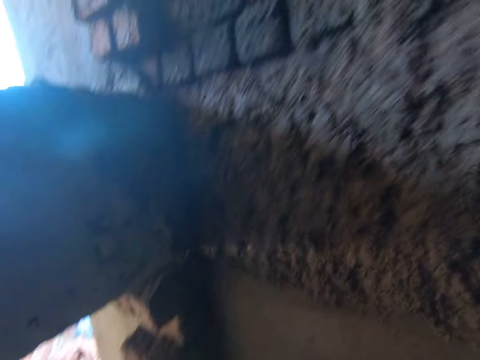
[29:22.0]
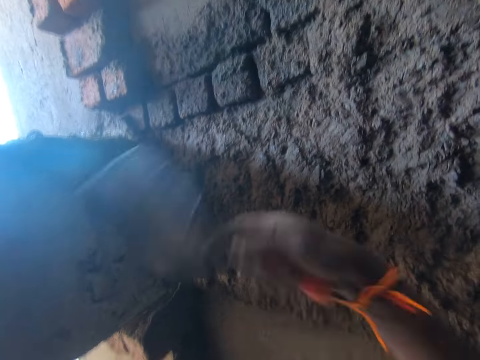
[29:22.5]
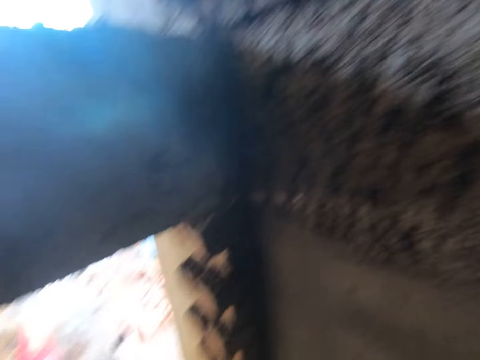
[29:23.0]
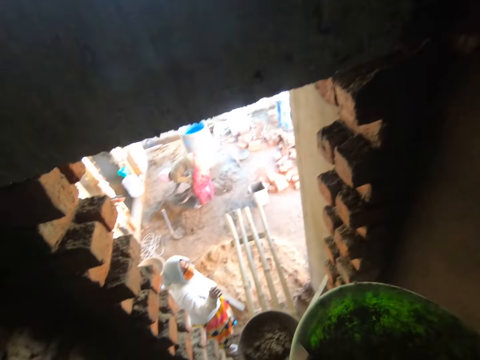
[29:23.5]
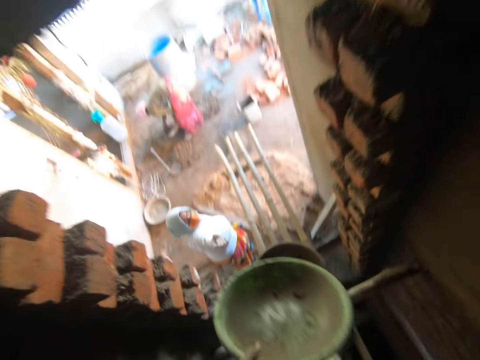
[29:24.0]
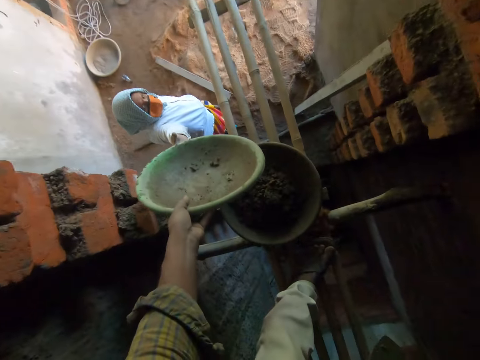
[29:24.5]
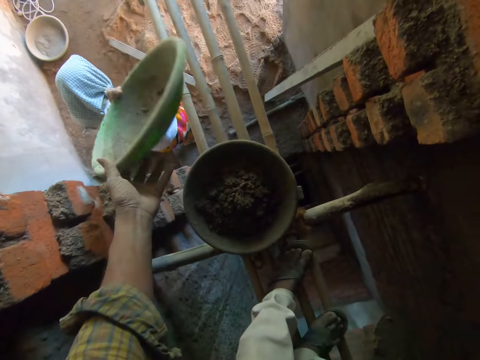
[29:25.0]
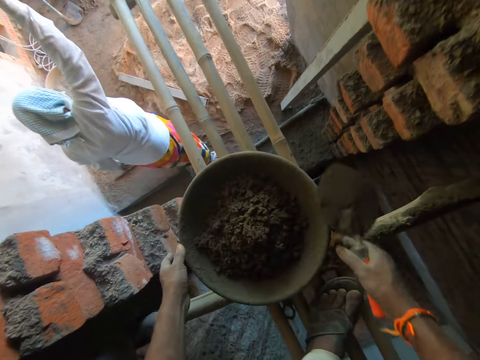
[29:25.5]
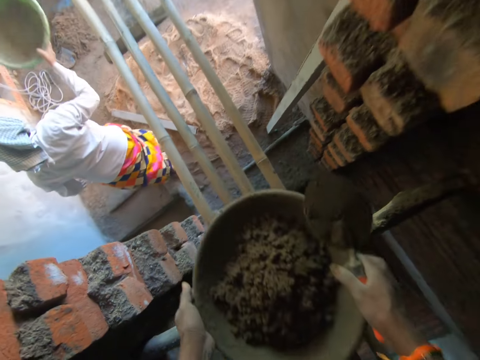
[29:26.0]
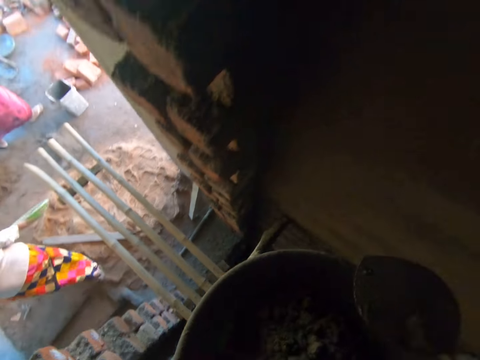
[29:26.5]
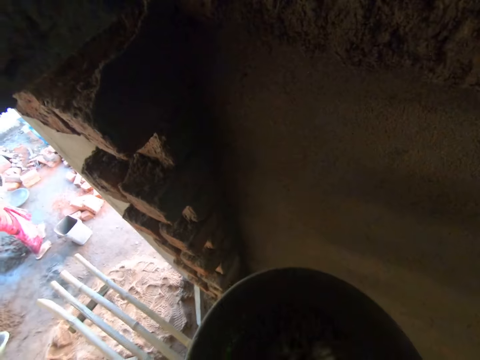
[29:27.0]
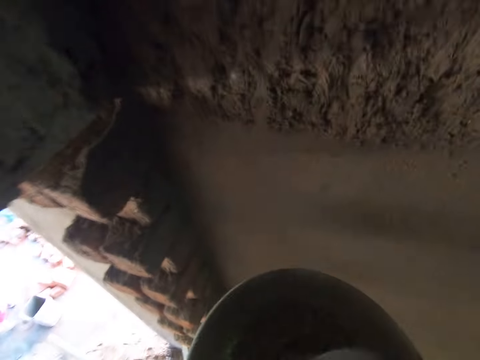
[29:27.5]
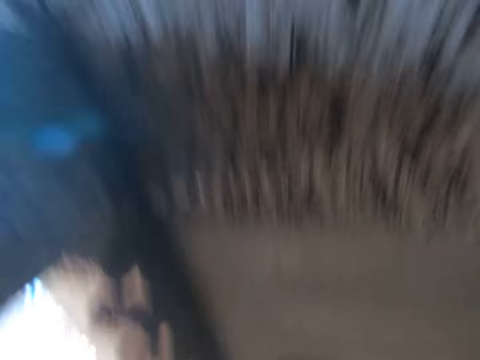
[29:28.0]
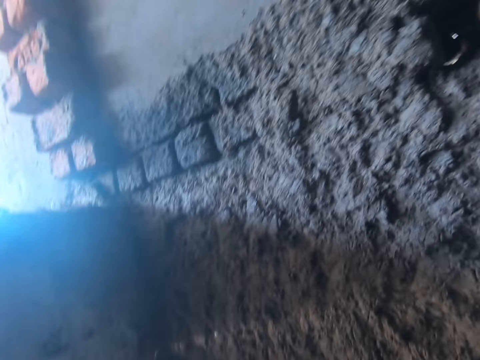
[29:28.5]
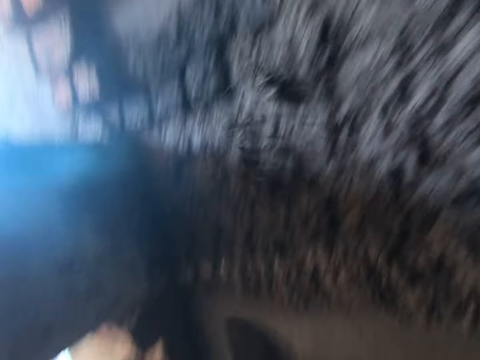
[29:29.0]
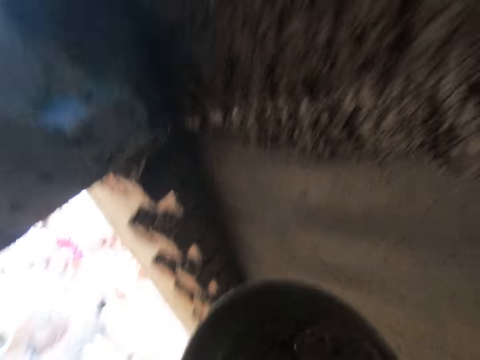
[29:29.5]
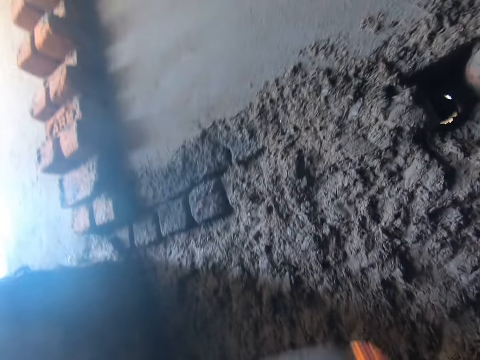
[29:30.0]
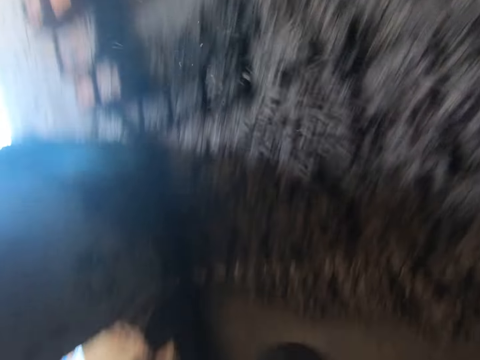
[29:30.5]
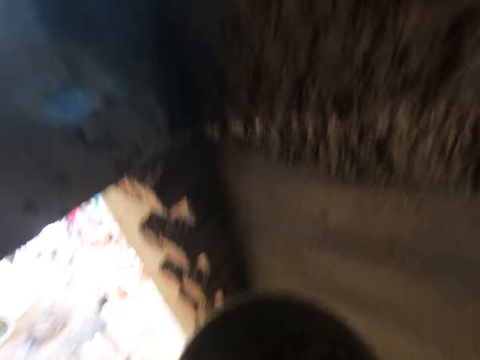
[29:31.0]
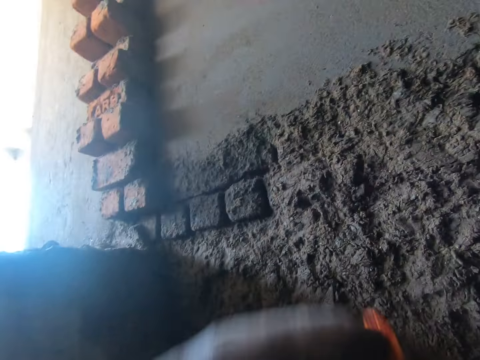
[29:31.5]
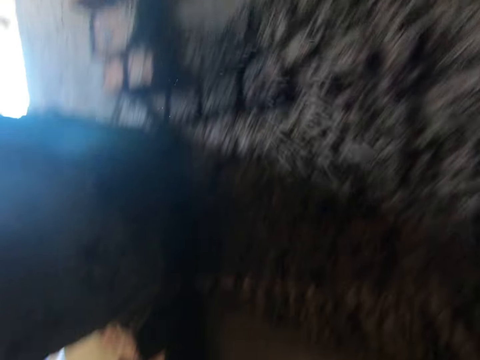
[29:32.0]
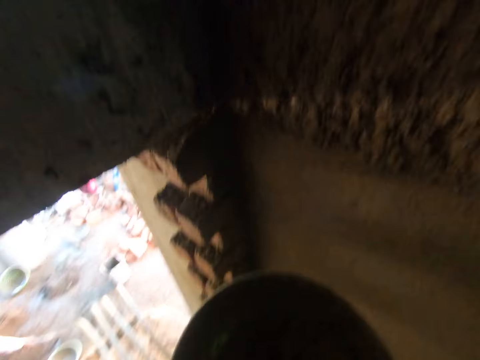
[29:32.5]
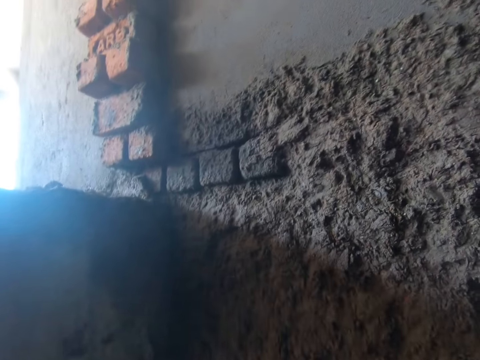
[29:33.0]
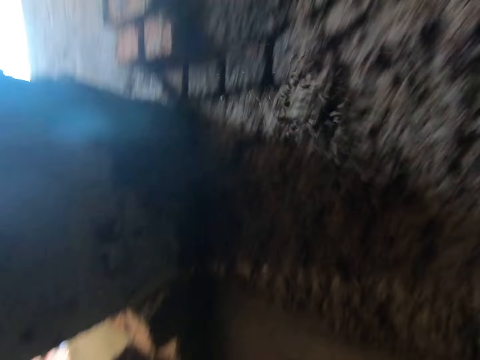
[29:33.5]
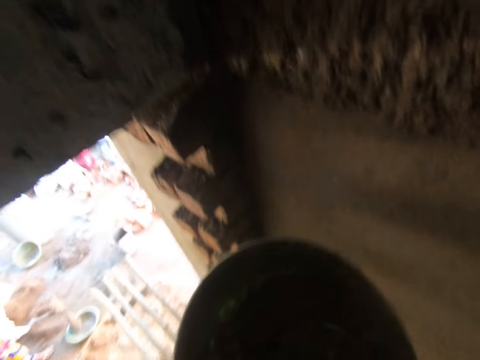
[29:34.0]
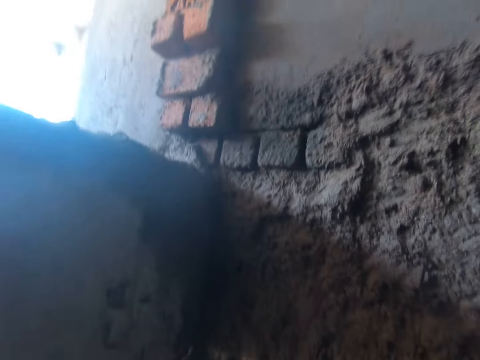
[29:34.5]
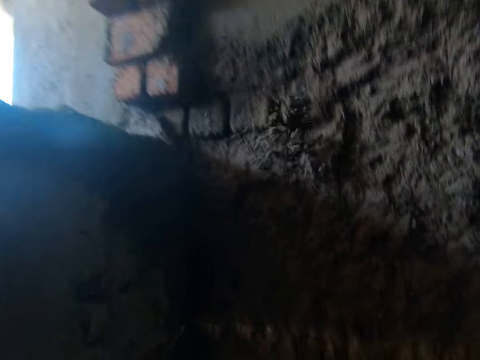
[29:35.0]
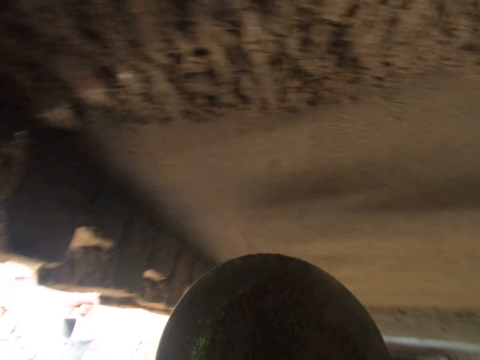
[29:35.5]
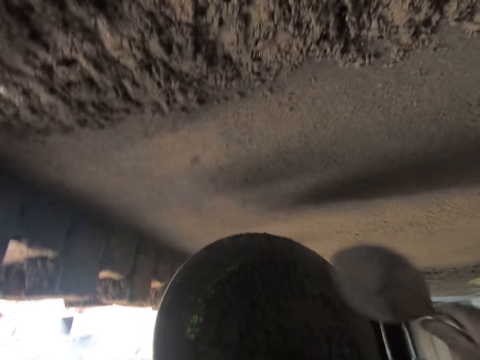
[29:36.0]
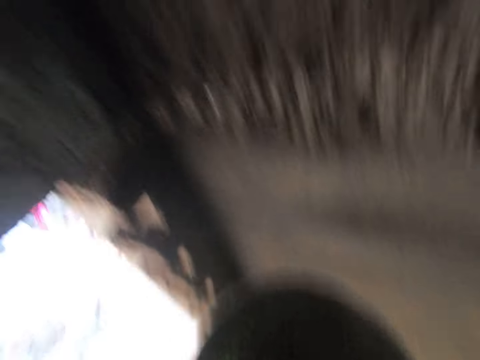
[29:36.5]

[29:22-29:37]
The camera wearer pours the mortar on the wall with the trowel in his right hand. He makes a step. He passes the bowl in his left hand to a woman. He carries a bowl full of concrete from the floor with both hands. He makes a step. He scoops the concrete with the trowel from the bowl or container. He pours some mortar on the wall with the trowel in his right hand. He takes some mortar from the bowl in his left hand with the trowel in his right hand and pours the mortar on the wall with the trowel in his right hand. He takes some mortar from the bowl in his left hand with the trowel in his right hand and pours the mortar on the wall with the trowel in his right hand. He takes some mortar from the bowl in his left hand with the trowel in his right hand and pours the mortar on the wall with the trowel in his right hand. He takes some mortar from the bowl in his left hand with the trowel in his right hand and pours the mortar on the wall with the trowel in his right hand. He takes some mortar from the bowl in his left hand with the trowel in his right hand.

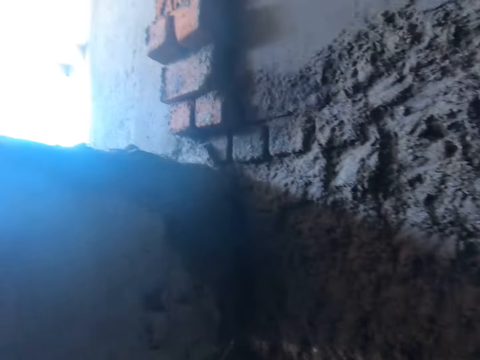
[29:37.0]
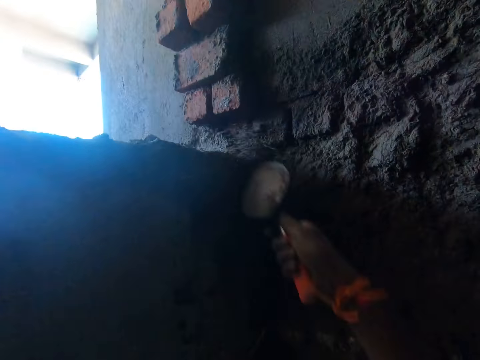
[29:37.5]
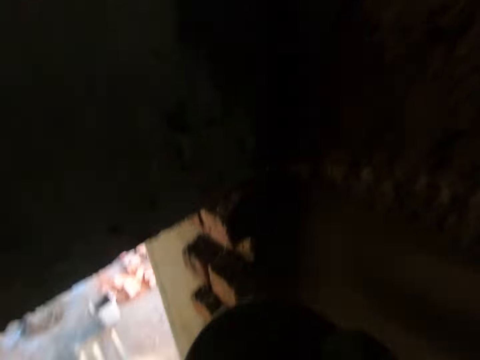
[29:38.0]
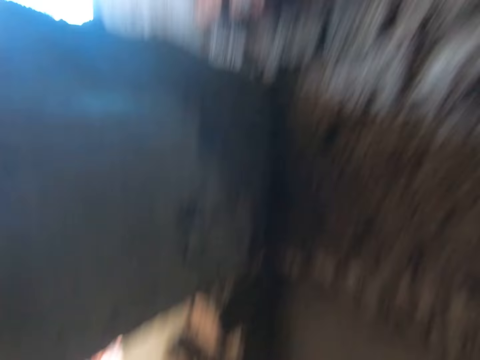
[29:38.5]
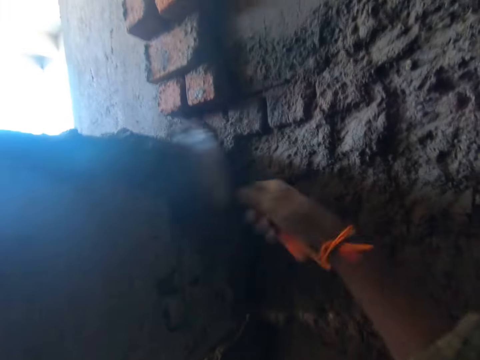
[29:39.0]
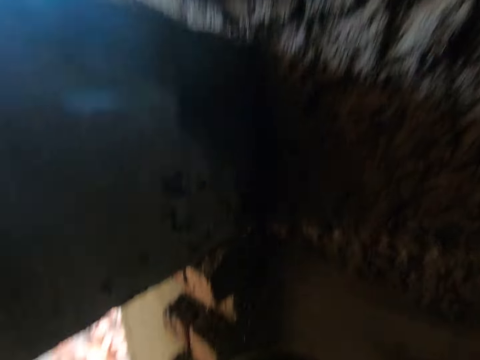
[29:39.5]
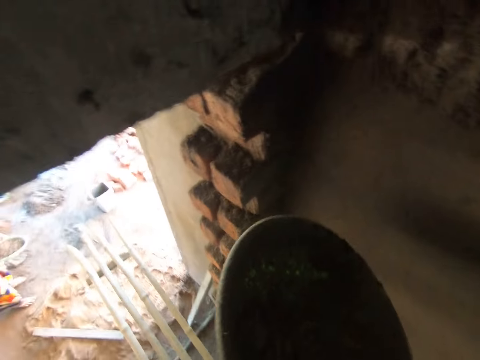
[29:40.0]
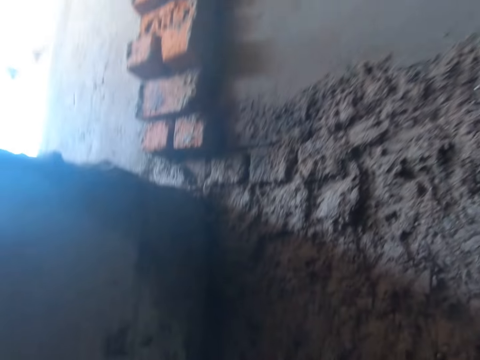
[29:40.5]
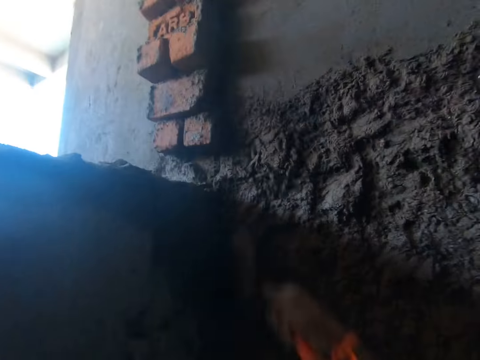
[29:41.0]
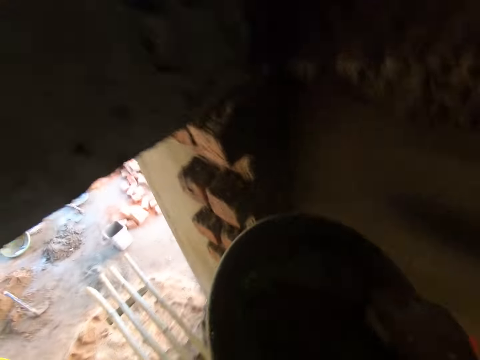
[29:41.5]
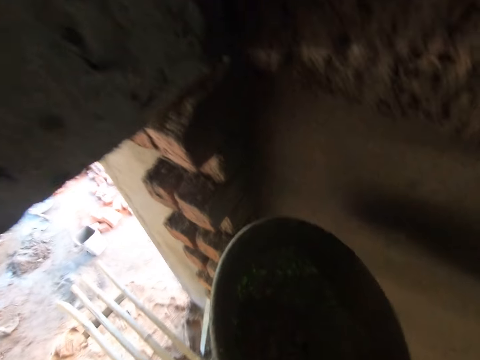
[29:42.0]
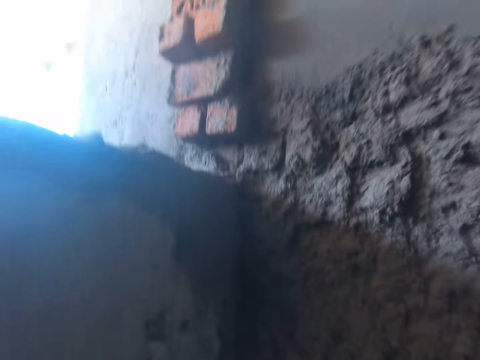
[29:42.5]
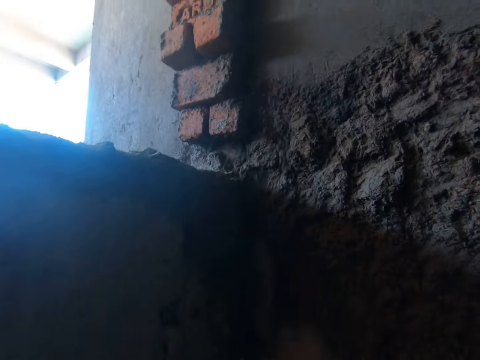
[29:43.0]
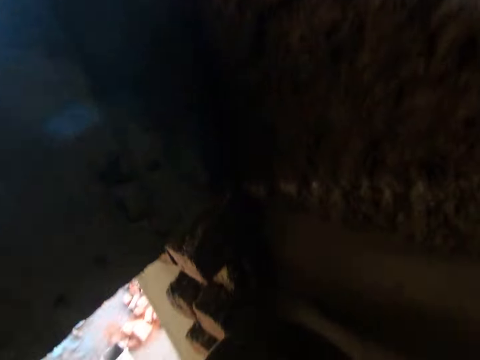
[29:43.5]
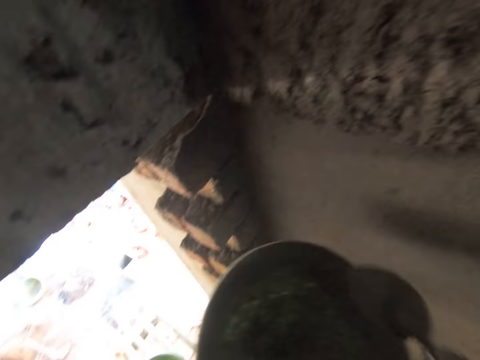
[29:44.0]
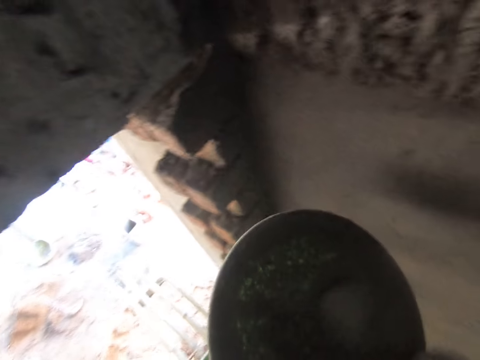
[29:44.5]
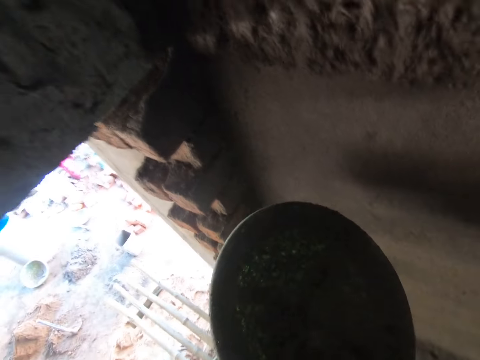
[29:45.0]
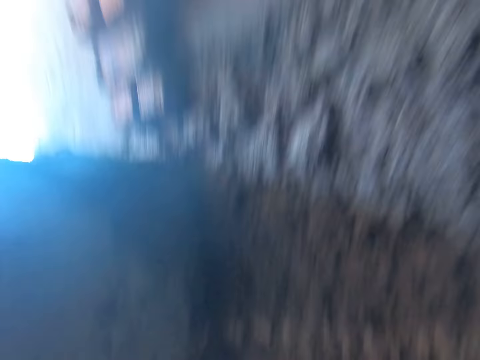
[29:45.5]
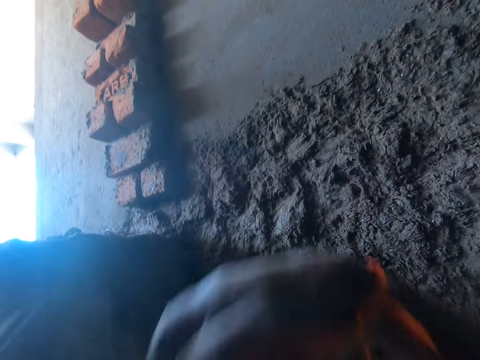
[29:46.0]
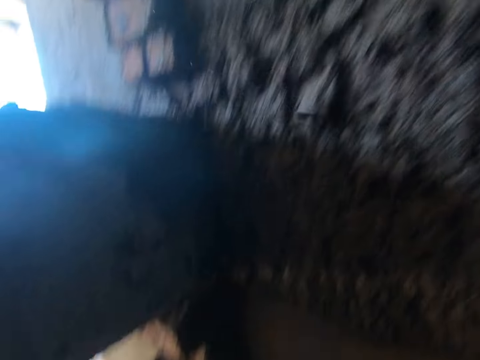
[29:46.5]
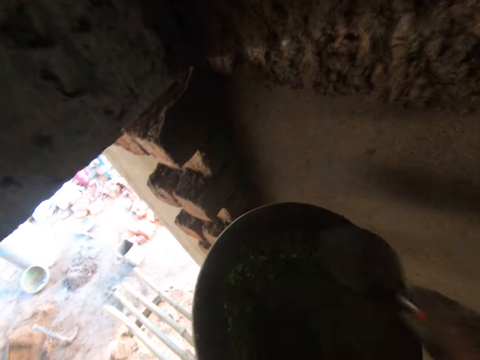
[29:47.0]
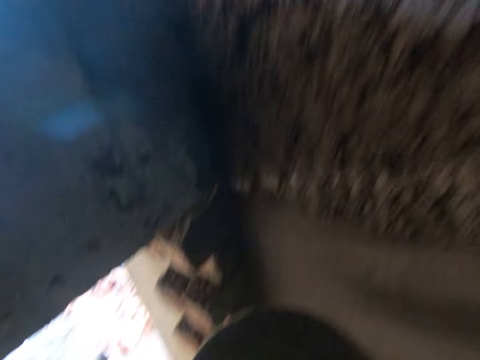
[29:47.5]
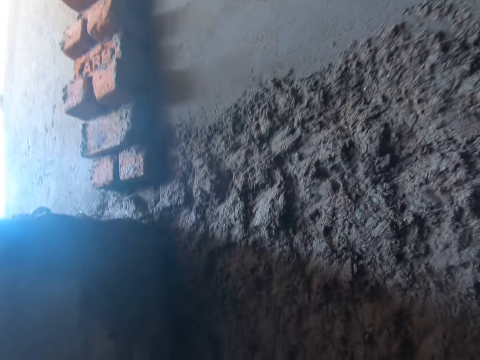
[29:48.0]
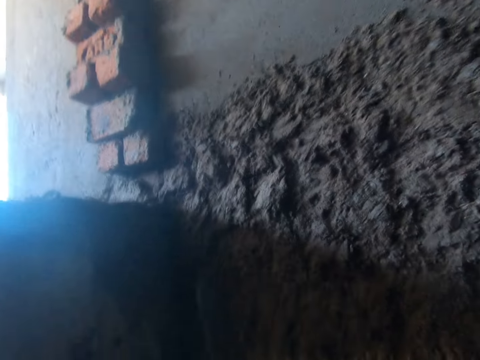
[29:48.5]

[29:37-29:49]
The camera wearer scoops the concrete with a trowel from the container. He pours the mortar on the wall with the trowel in his right hand. He takes some mortar from the bowl in his left hand with the trowel in his right hand. He pours the mortar on the wall with the trowel in his right hand. He takes some mortar from the bowl in his left hand with the trowel in his right hand. He pours the mortar on the wall with the trowel in his right hand. He takes some mortar from the bowl in his left hand with the trowel in his right hand. He pours the mortar on the wall with the trowel in his right hand. He takes some mortar from the bowl in his left hand with the trowel in his right hand. He pours the mortar on the wall with the trowel in his right hand. He takes some mortar from the bowl in his left hand with the trowel in his right hand. He pours the mortar on the wall with the trowel in his right hand.
